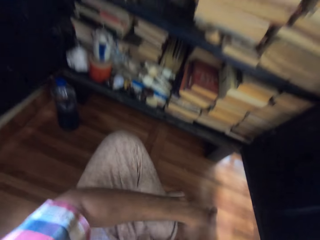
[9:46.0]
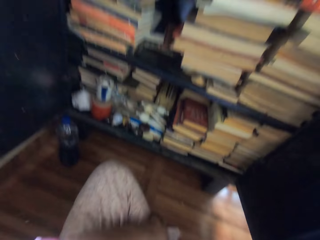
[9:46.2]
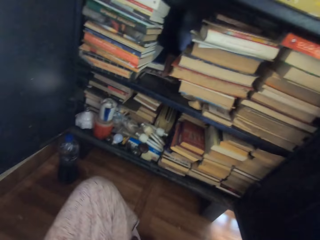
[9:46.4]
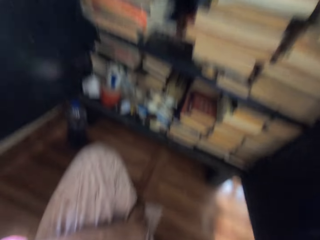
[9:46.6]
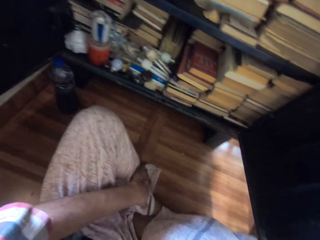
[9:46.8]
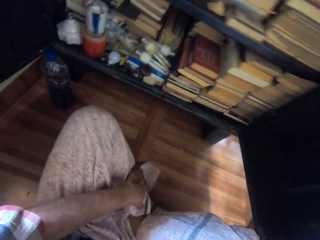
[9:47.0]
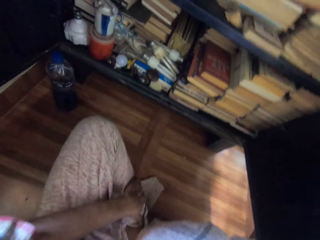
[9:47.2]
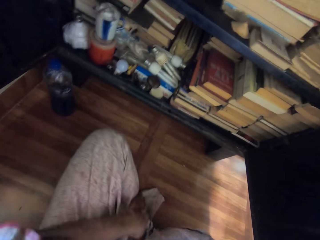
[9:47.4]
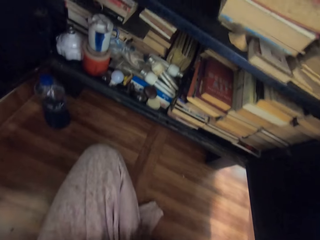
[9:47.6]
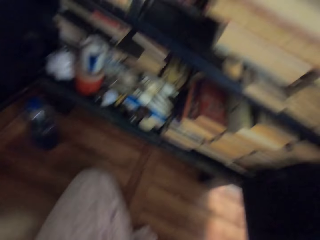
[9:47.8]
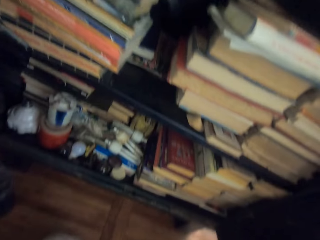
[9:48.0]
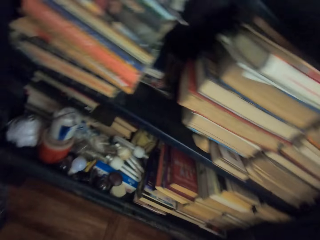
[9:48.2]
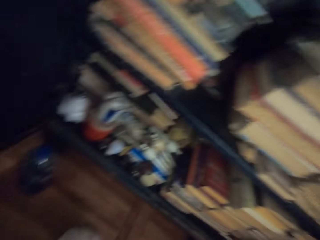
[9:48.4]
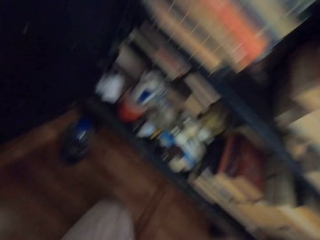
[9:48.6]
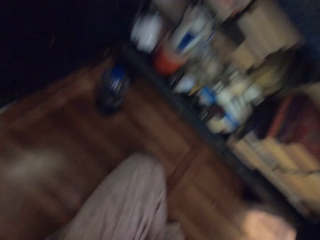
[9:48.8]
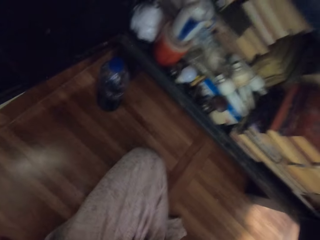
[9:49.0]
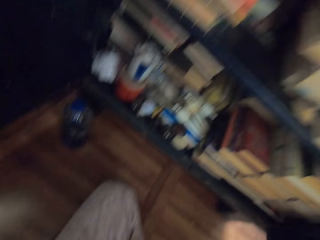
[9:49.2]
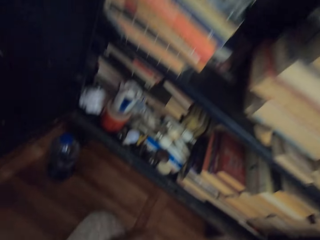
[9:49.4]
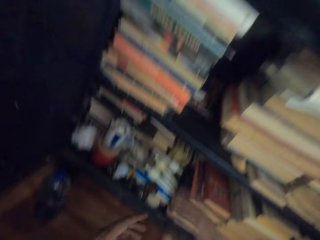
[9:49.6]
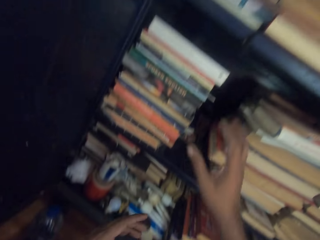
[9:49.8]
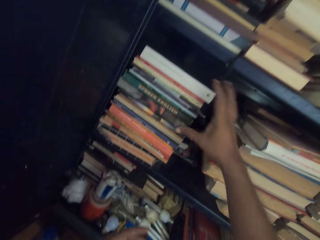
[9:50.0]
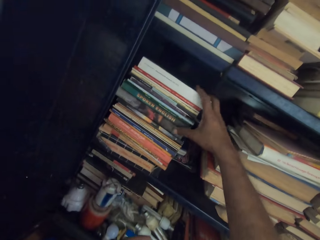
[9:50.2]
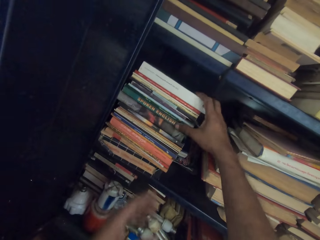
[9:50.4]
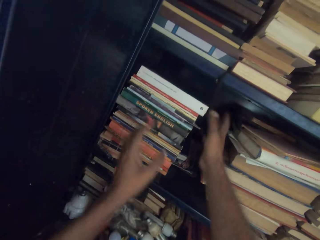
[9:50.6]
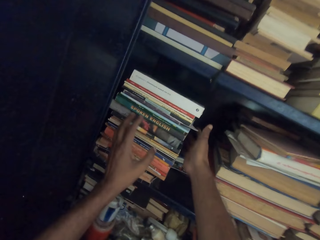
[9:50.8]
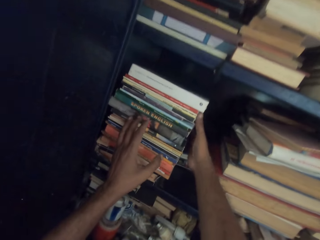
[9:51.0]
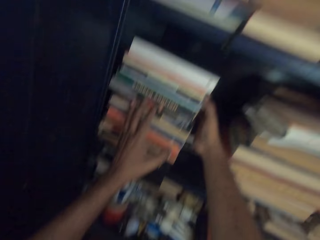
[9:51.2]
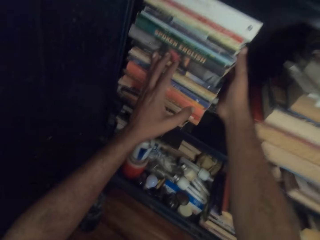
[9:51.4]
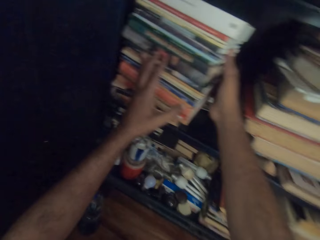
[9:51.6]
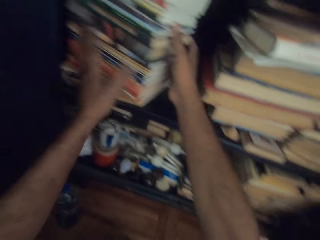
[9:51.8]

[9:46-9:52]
The camera wearer touches his leg with his left hand. He folds the leg. He touches some books in the bookshelf with his right hand. He holds the books in the bookshelf with both hands. He carries the books from the bookshelf with both hands.

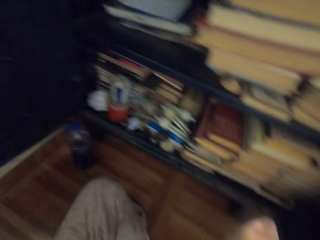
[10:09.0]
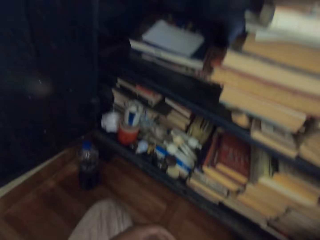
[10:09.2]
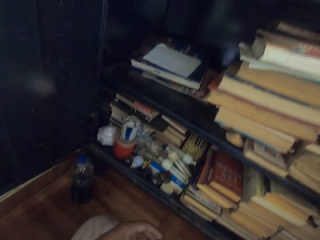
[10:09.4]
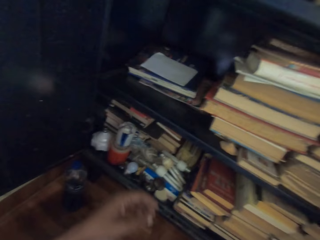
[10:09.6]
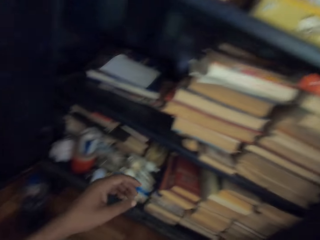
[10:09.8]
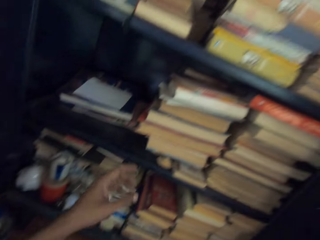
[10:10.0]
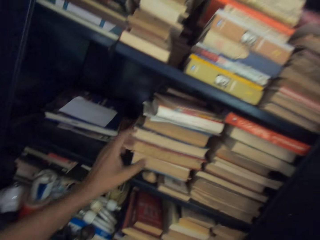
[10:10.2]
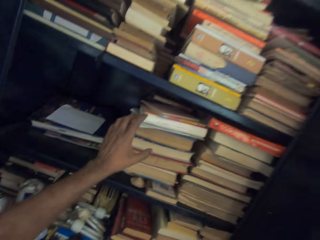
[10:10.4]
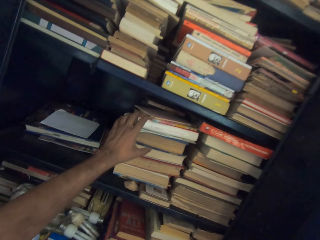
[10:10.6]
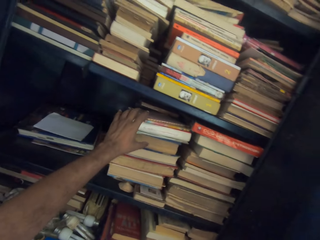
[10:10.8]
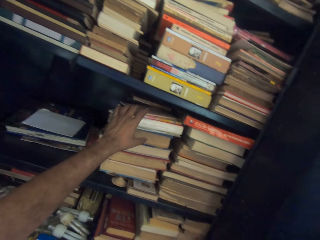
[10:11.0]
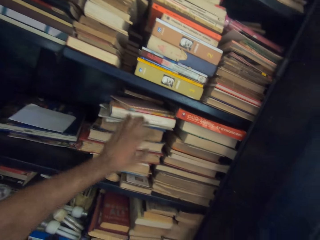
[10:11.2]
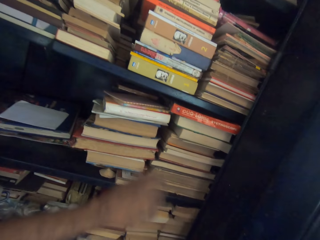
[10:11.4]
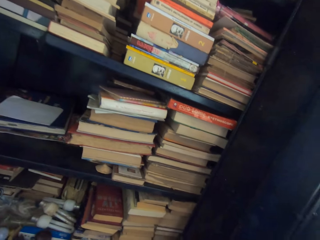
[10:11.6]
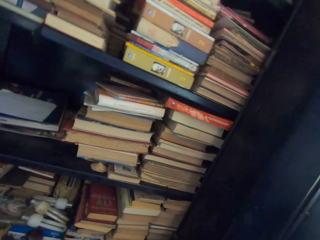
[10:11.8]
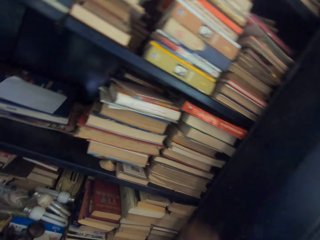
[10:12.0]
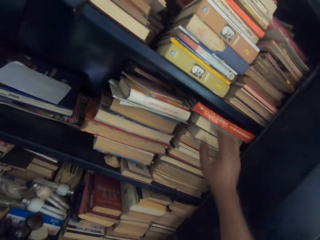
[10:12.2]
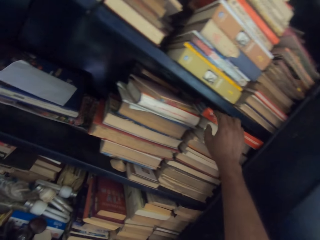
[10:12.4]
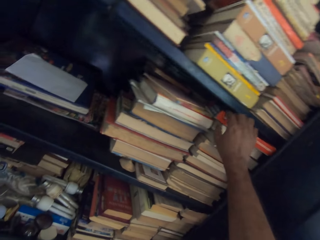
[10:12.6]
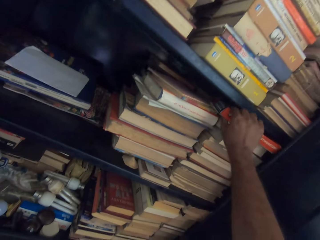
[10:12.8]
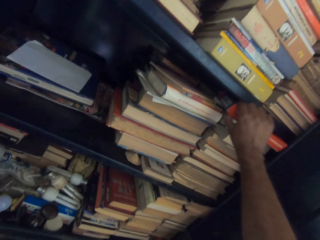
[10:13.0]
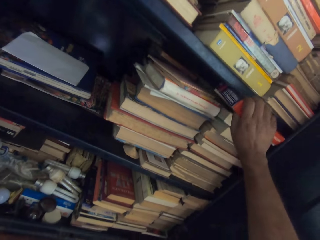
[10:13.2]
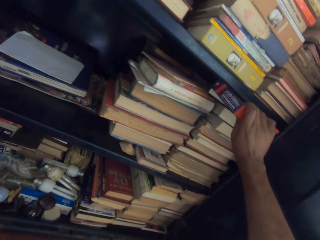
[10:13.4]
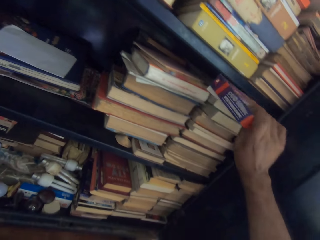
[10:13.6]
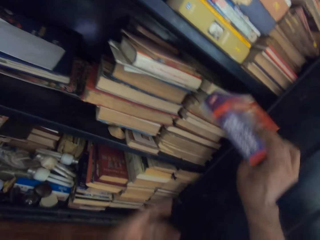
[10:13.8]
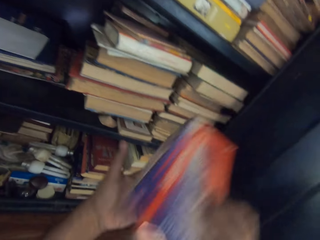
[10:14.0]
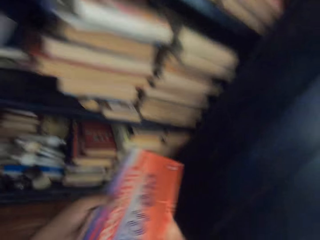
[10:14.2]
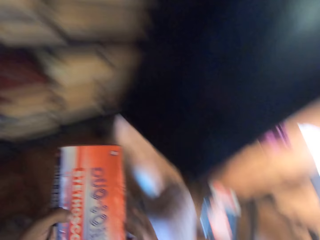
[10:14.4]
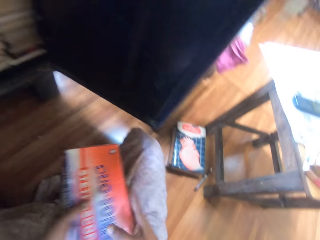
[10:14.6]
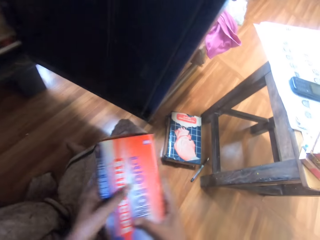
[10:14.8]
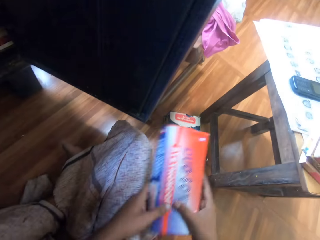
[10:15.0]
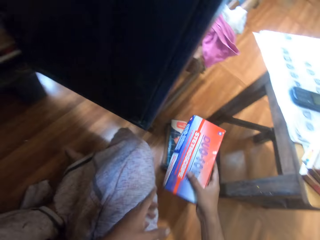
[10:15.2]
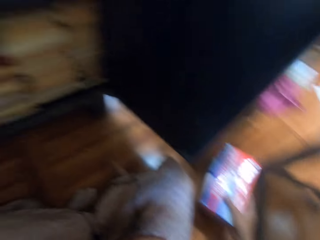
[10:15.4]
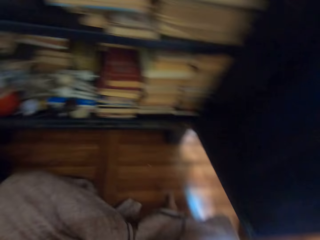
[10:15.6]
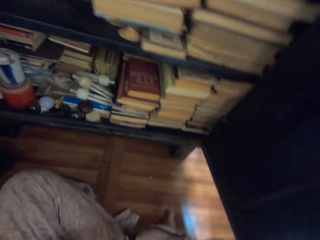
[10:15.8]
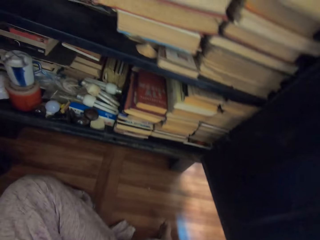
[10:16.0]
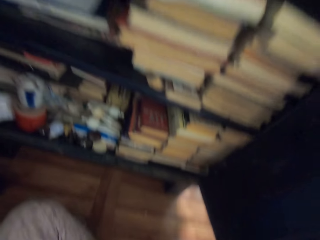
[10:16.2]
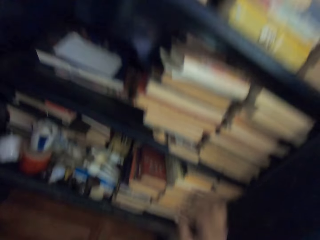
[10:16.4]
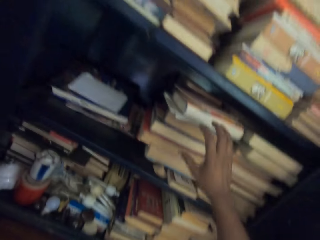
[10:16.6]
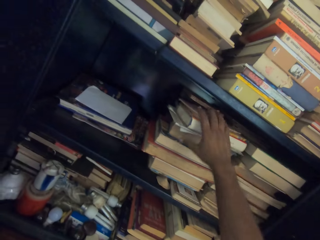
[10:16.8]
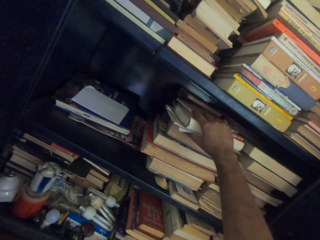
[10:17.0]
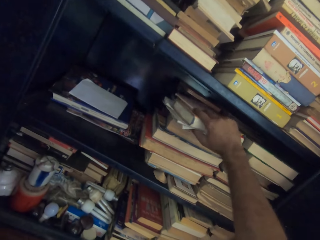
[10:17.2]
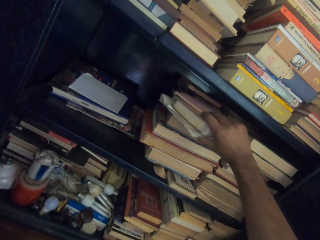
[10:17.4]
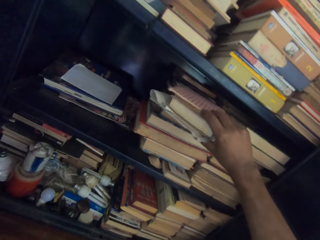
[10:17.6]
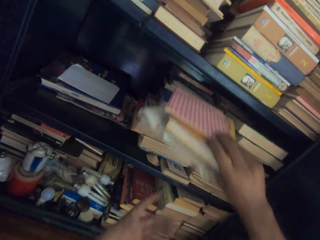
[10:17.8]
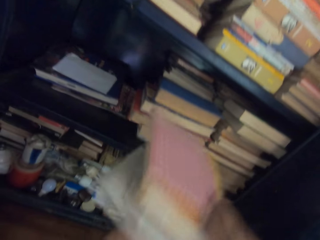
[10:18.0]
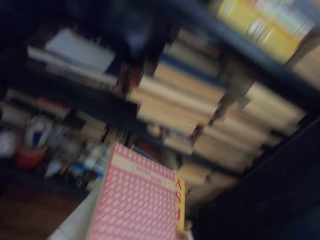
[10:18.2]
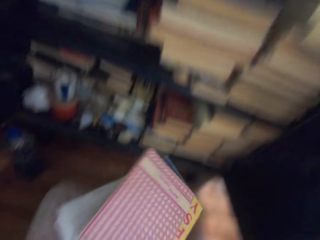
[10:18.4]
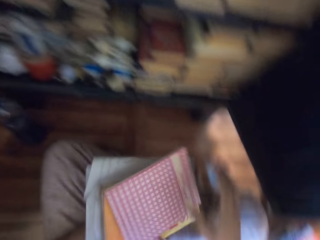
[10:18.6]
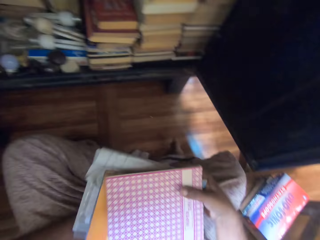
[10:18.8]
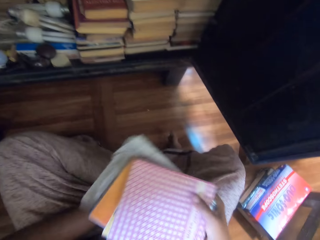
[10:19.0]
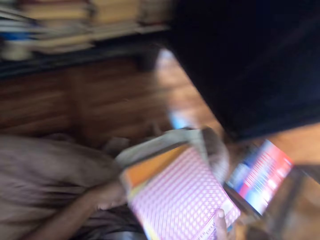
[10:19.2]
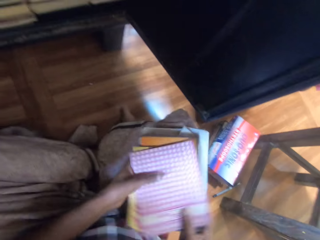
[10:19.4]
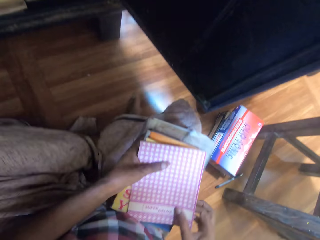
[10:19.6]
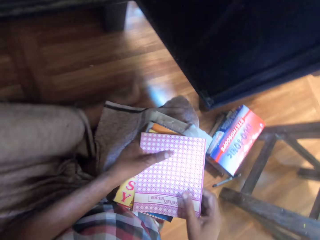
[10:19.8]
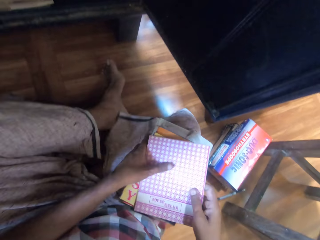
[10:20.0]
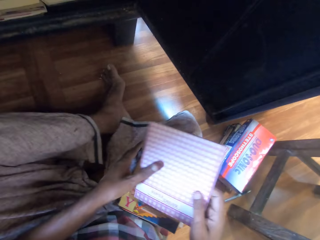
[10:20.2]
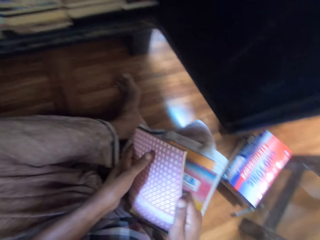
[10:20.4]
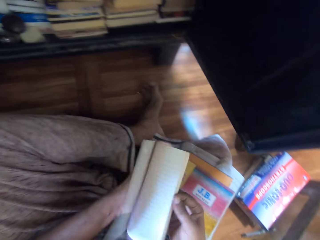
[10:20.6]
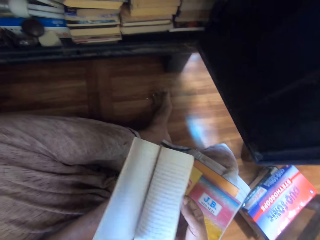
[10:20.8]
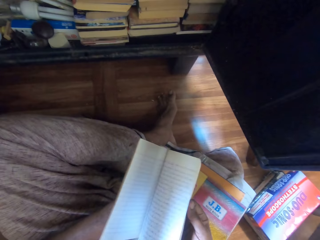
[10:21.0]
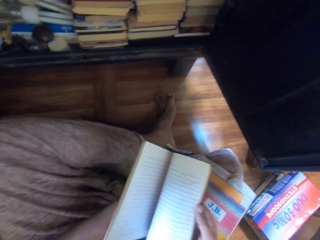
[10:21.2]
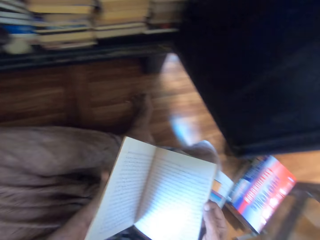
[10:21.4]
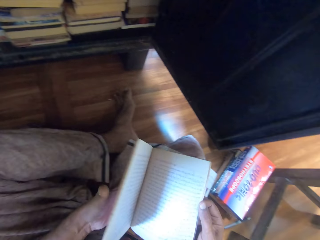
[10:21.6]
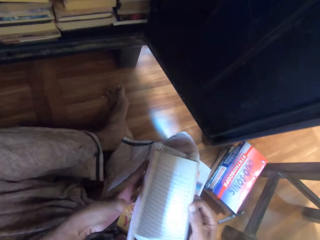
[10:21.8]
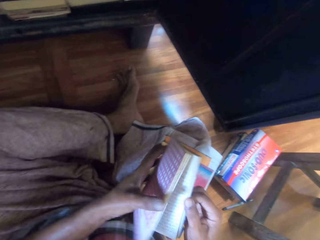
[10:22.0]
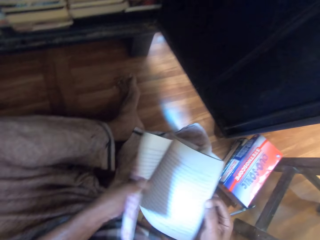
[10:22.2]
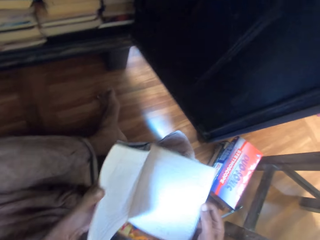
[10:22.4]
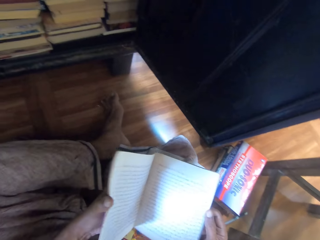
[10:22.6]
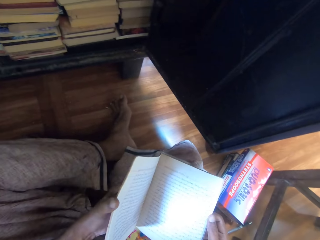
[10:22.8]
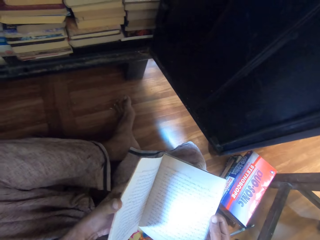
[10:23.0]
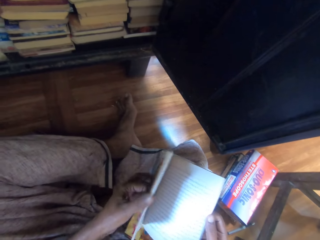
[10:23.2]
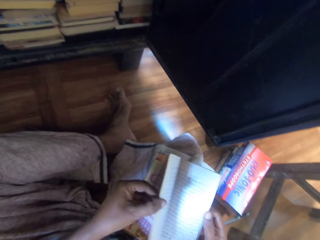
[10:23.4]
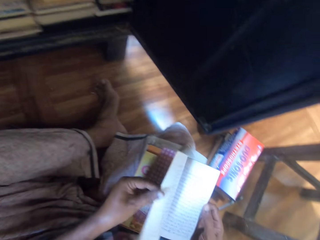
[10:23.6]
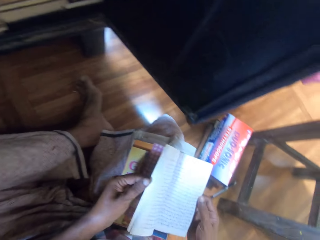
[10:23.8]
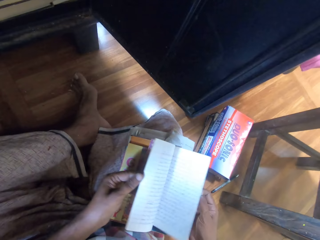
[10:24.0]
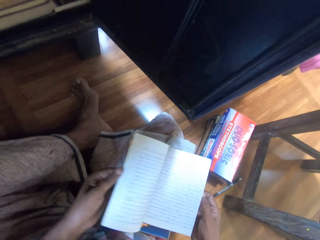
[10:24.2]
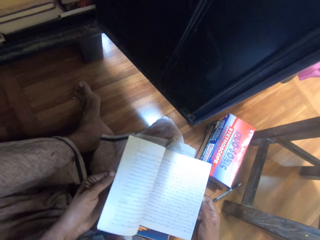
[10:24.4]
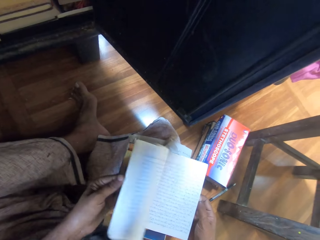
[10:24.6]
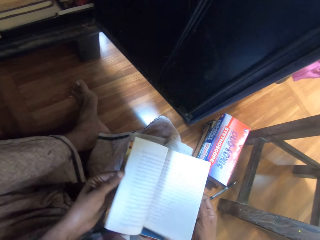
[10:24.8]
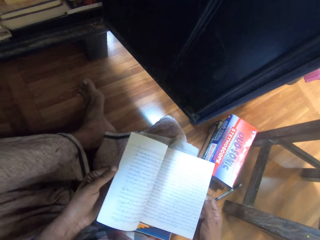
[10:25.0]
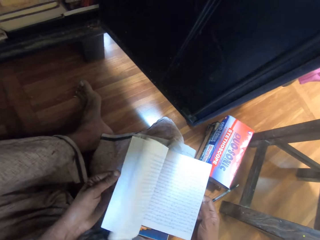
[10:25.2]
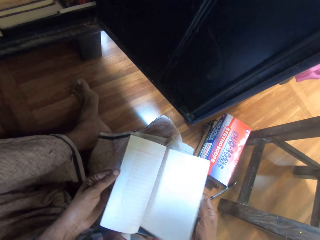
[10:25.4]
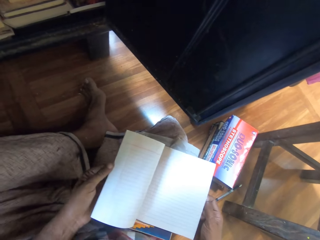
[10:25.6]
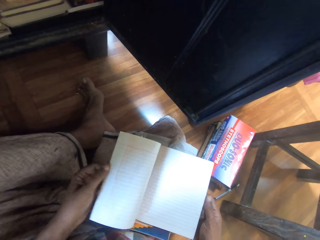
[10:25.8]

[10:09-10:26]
The camera wearer places the biro in the book. He carries a book from the bookshelf with his right hand. He takes a box from the shelf. He holds the book with both hands. He drops the book on the floor with his right hand. He places the box on the book. He carries some books from the bookshelf with his right hand. He holds the books with both hands. He drops the books on his thigh with both hands. He holds a book with both hands. He flips the pages of the book with both hands.
